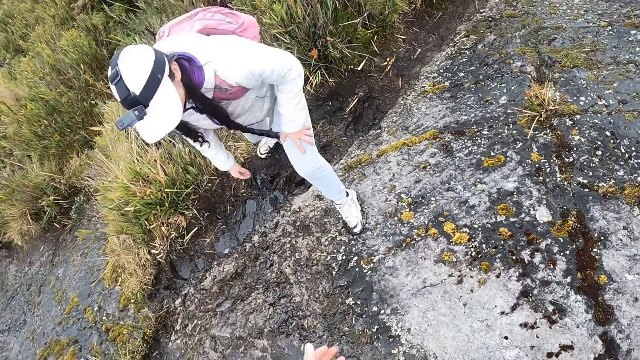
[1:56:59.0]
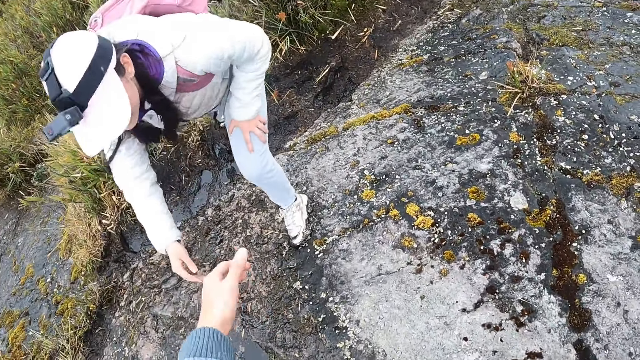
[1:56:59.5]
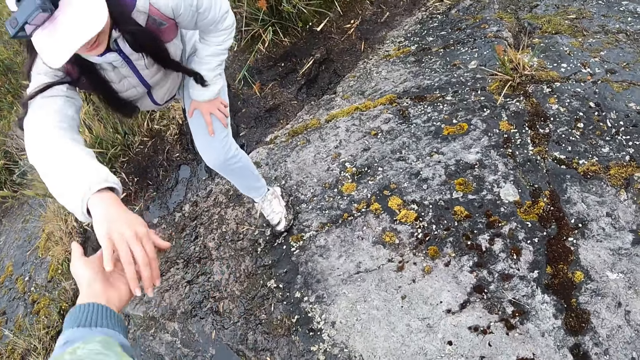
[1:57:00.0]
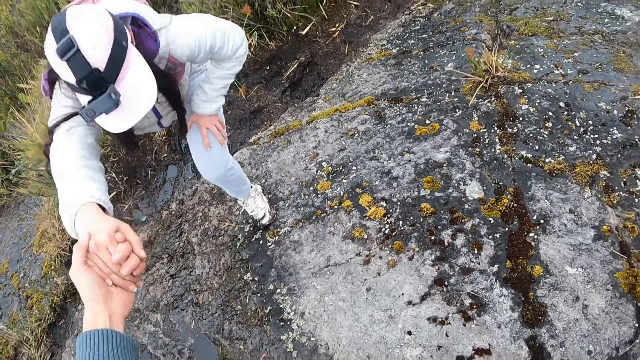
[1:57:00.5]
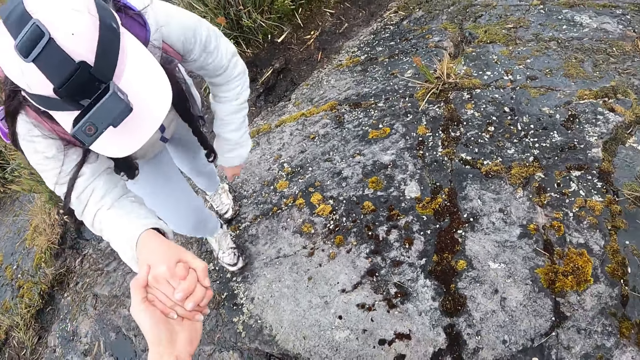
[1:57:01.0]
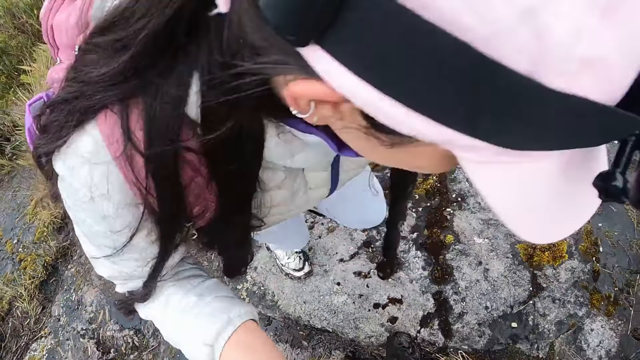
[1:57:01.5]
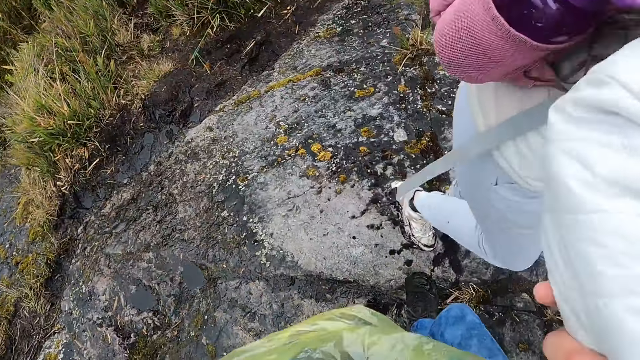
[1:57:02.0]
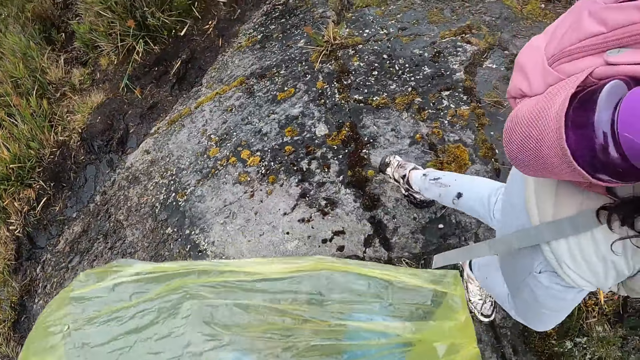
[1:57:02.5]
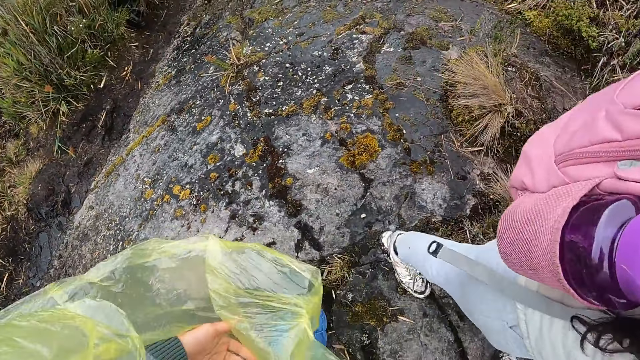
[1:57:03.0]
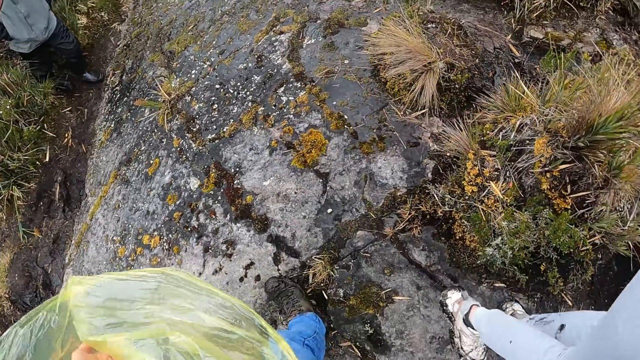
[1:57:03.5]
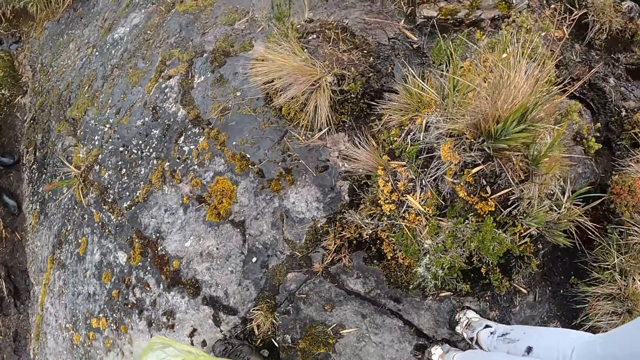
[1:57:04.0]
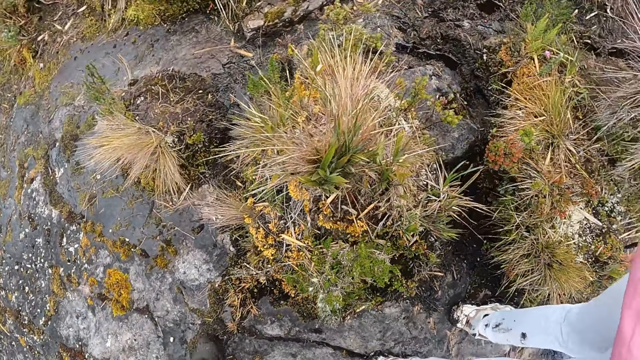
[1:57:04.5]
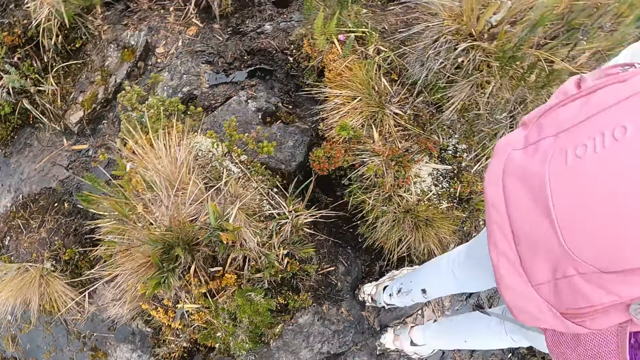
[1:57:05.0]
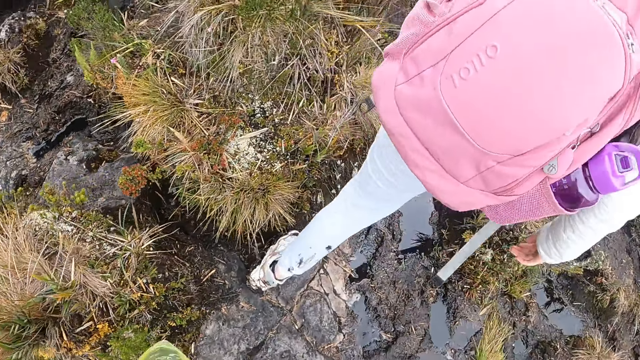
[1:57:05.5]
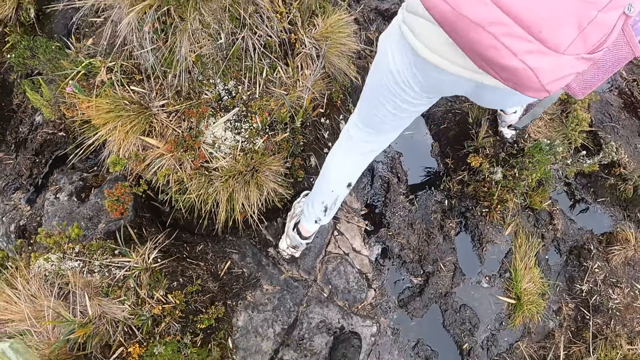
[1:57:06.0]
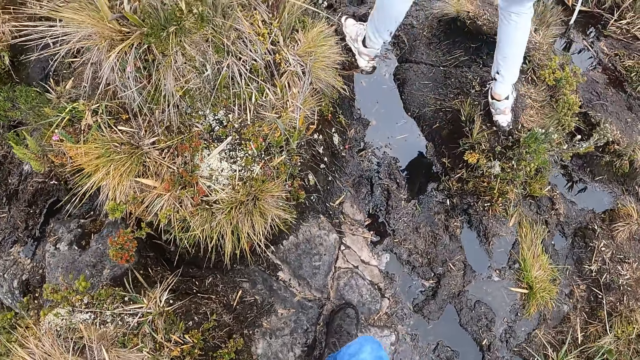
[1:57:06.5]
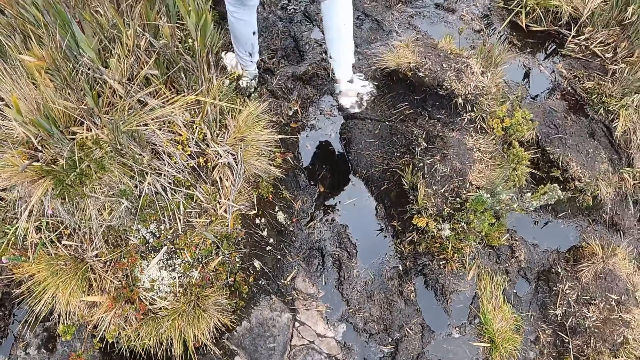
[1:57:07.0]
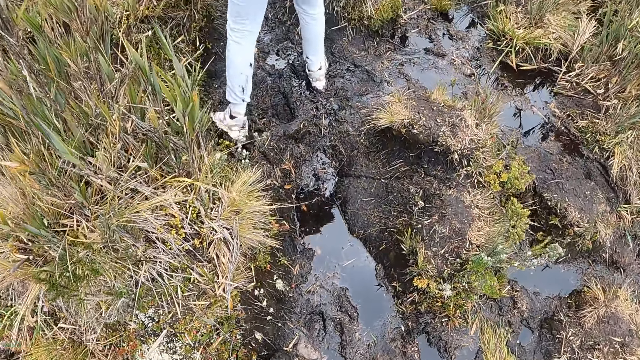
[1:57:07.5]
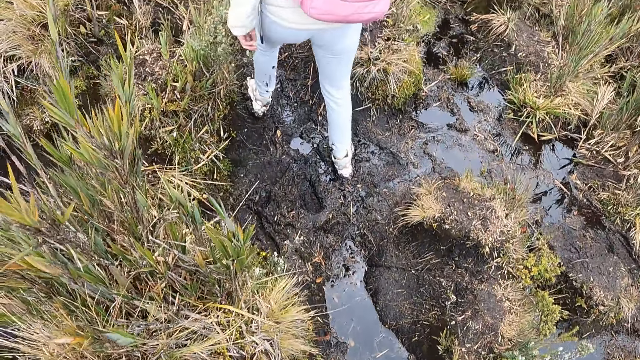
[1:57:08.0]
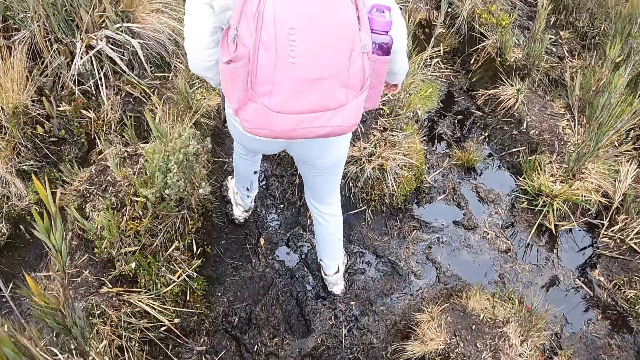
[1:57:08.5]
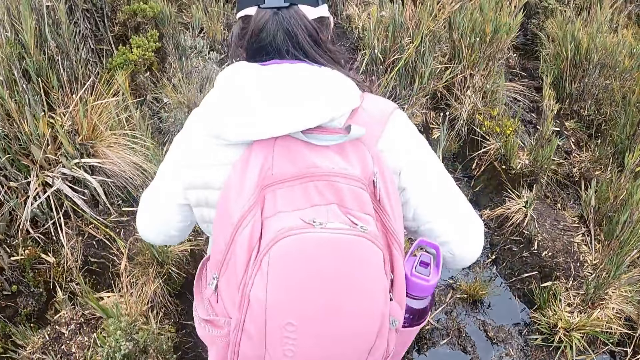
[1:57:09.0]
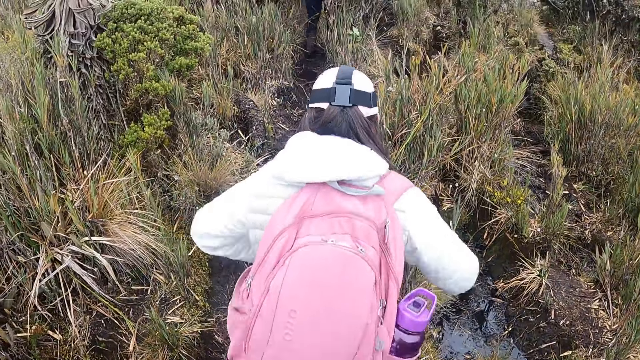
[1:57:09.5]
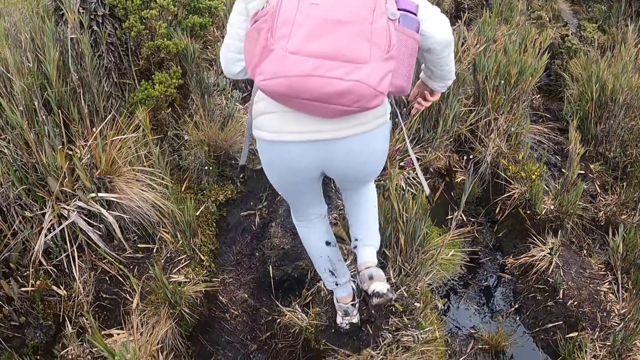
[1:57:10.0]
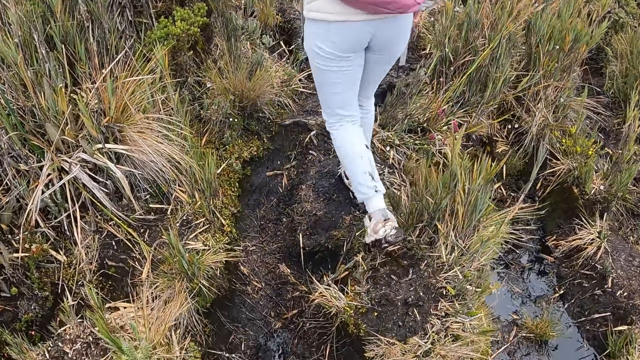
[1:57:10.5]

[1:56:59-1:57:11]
The camera wearer supports the woman with his left hand. He pulls the woman's hand. He walks around.

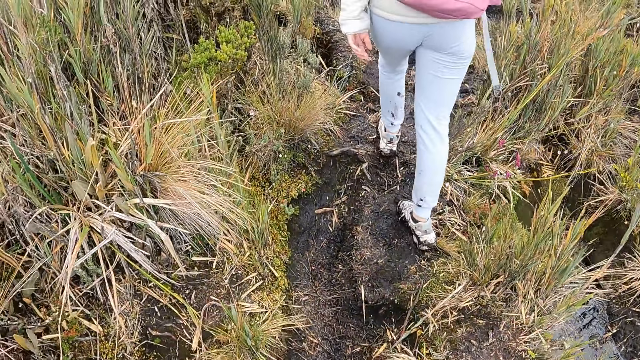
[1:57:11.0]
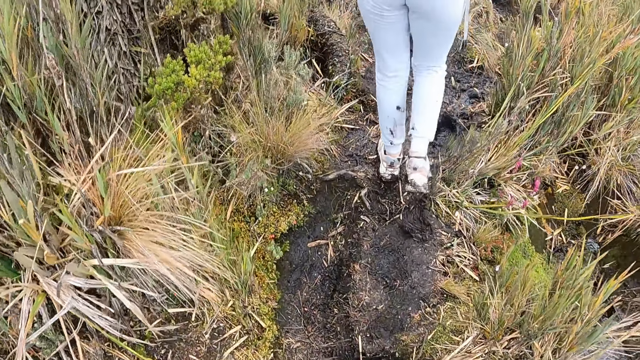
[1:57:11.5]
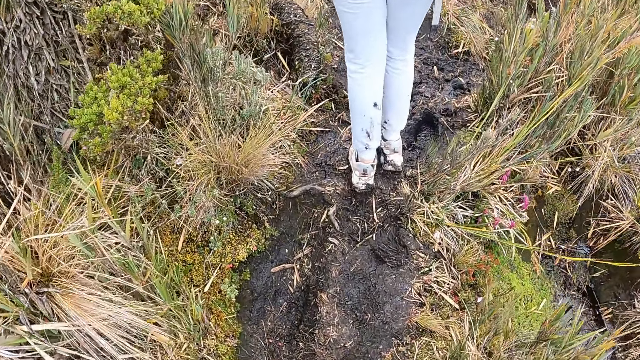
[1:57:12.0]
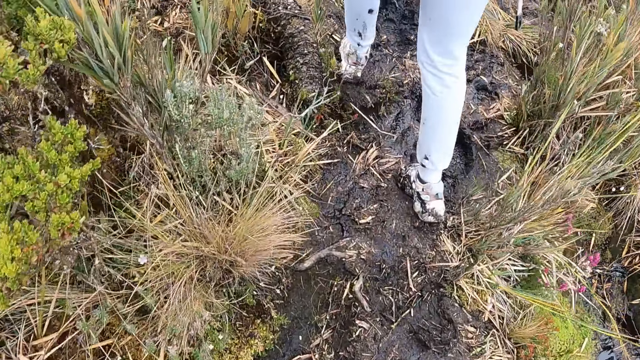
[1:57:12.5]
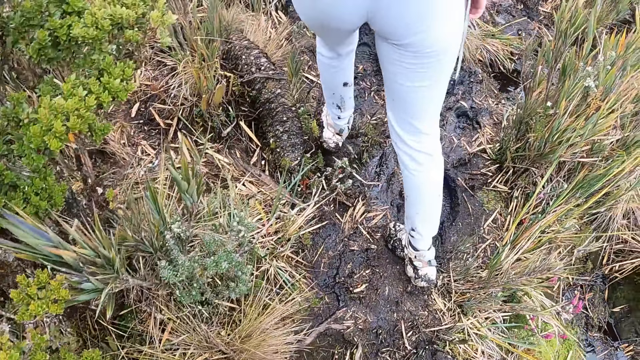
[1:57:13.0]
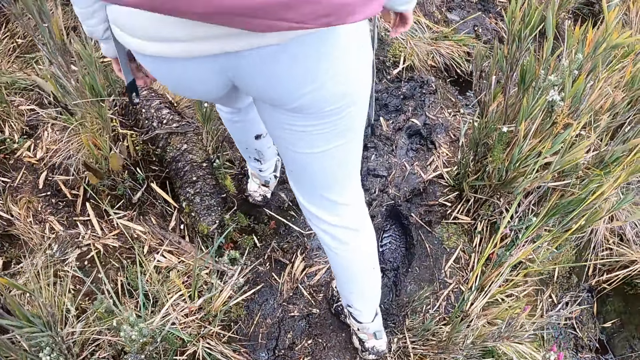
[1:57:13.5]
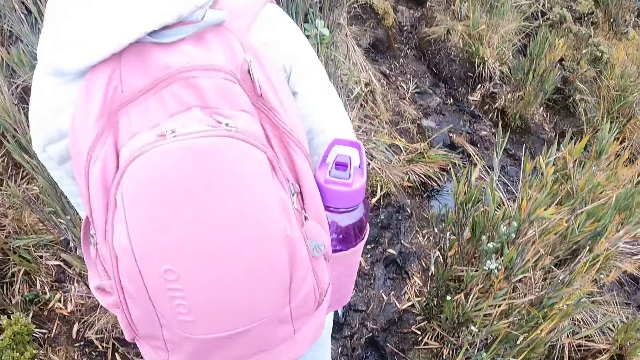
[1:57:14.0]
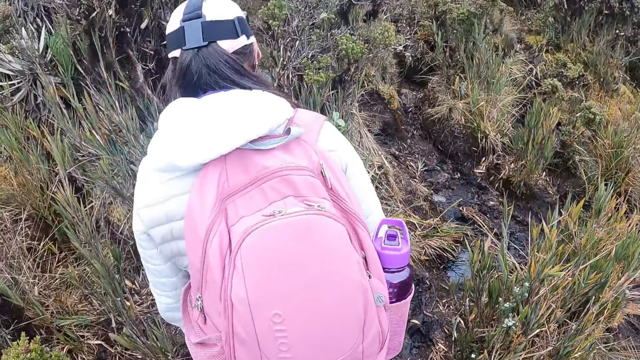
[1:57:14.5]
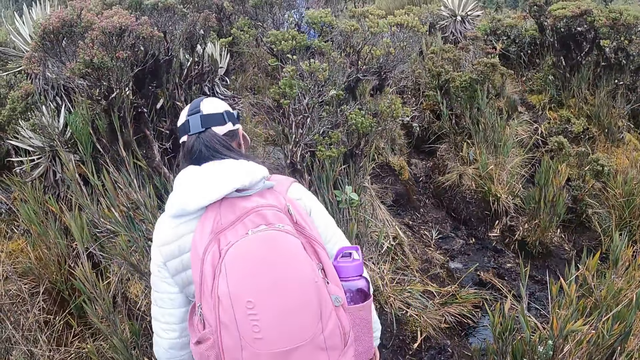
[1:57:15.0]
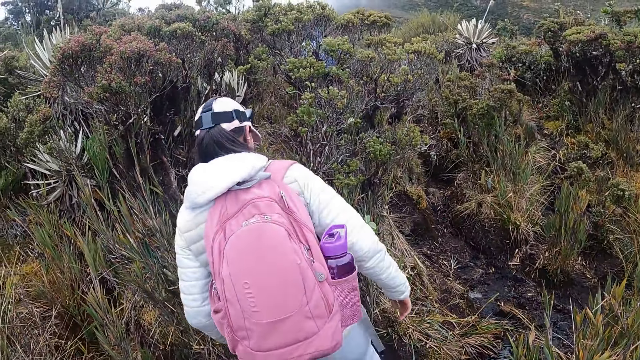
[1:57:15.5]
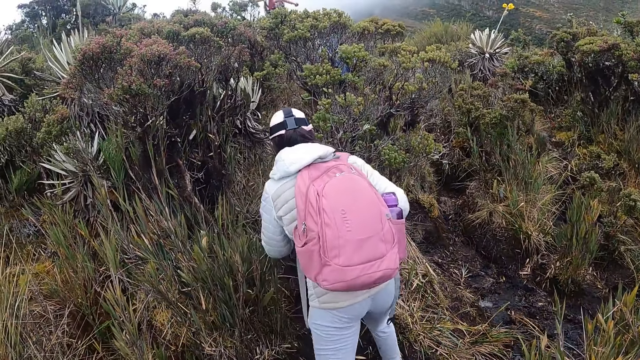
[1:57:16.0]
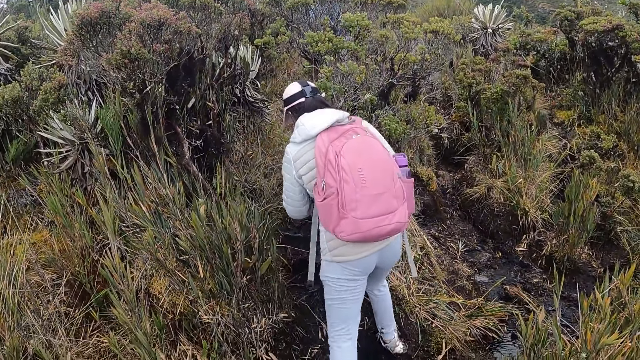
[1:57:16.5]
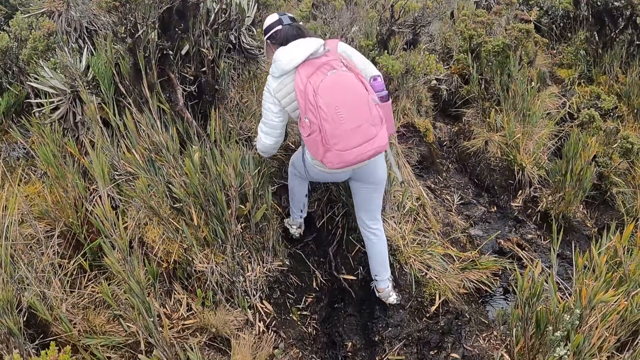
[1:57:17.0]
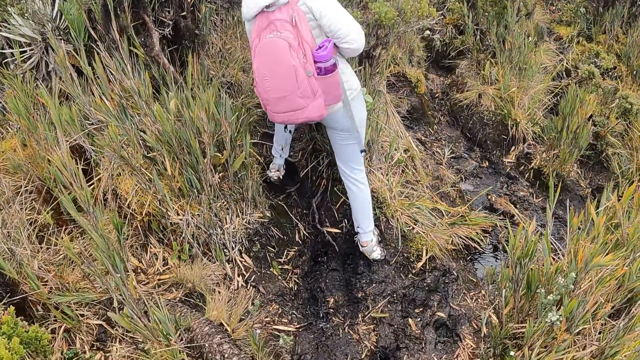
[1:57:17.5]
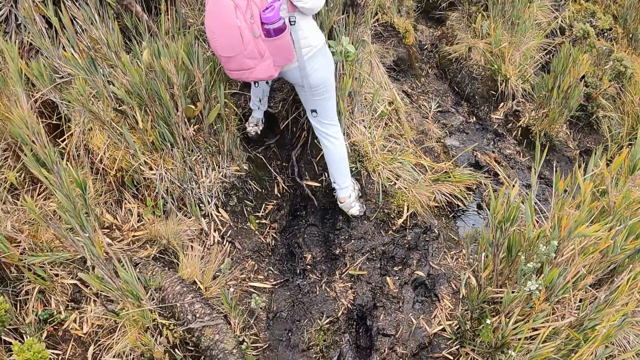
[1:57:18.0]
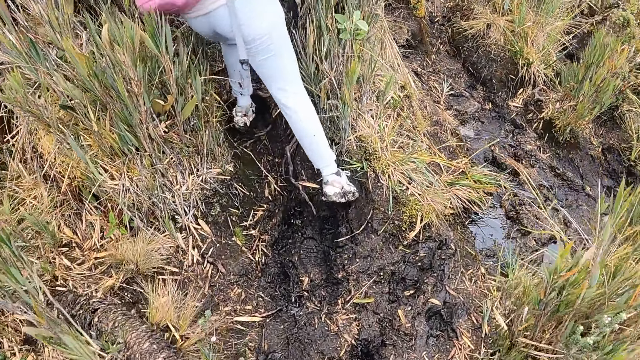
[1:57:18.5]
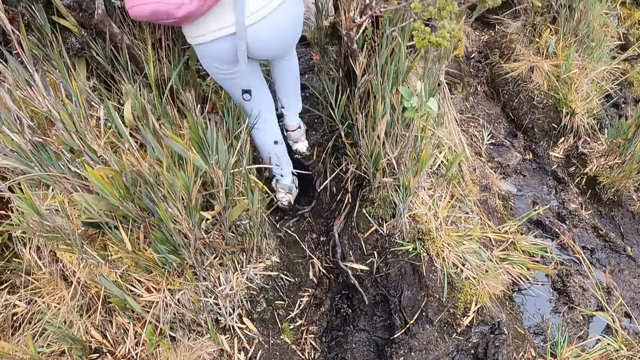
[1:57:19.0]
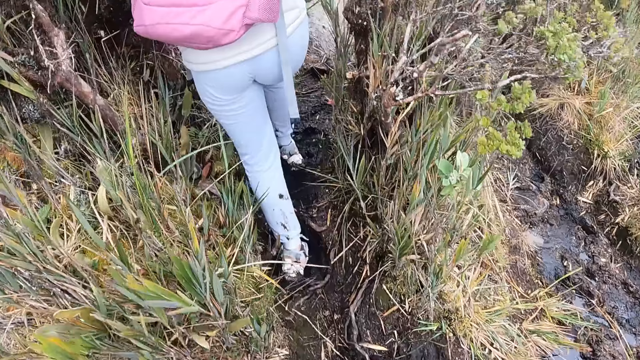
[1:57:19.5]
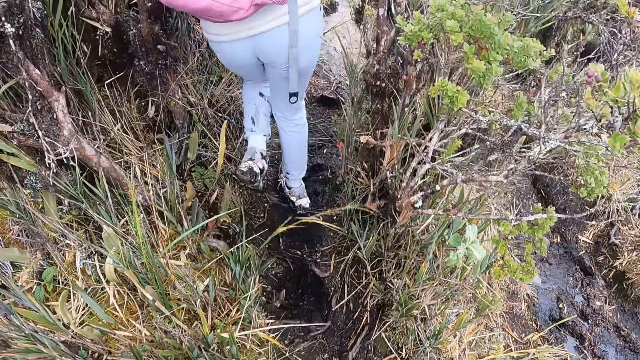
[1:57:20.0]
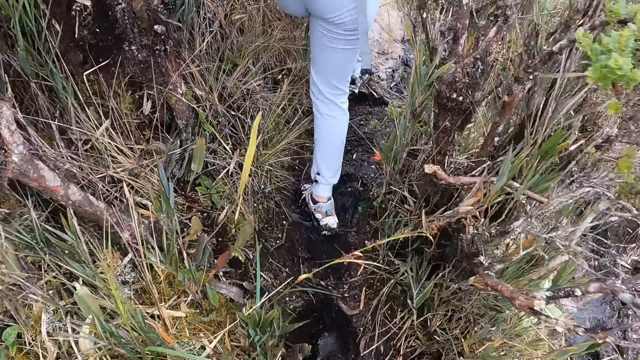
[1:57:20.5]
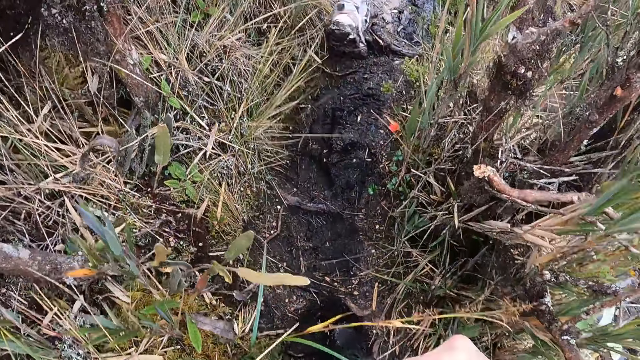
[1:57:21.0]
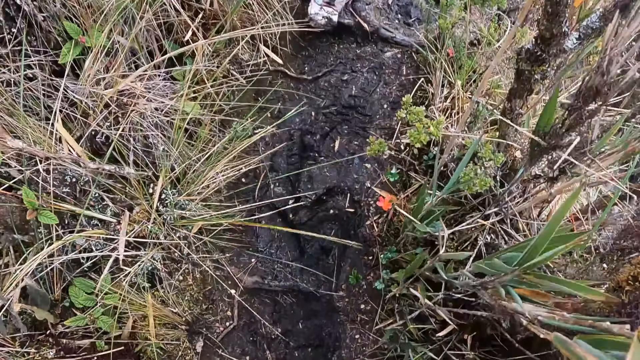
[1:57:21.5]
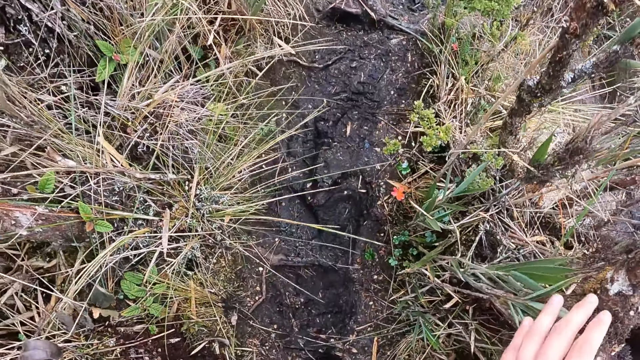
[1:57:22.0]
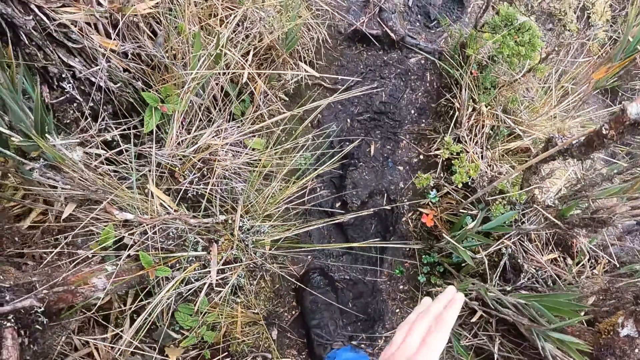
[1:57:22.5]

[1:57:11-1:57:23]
The camera wearer raises his right hand. He raises his left hand. He touches a plant with his left hand.
